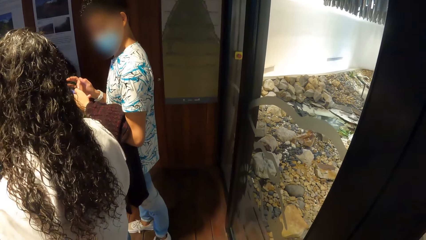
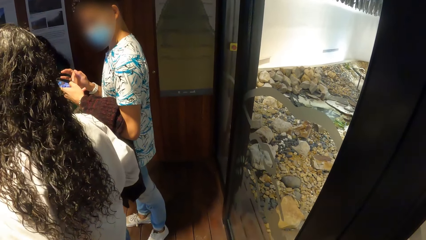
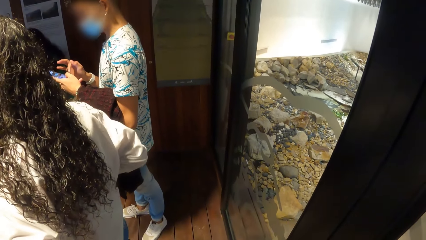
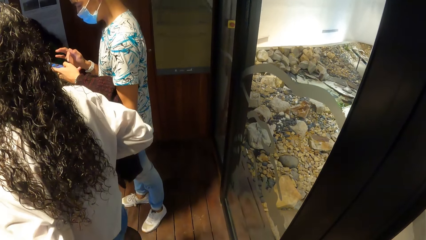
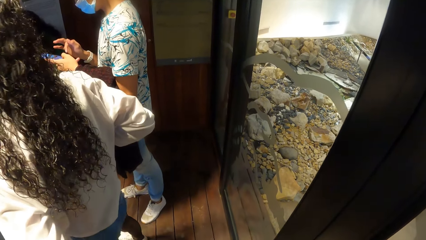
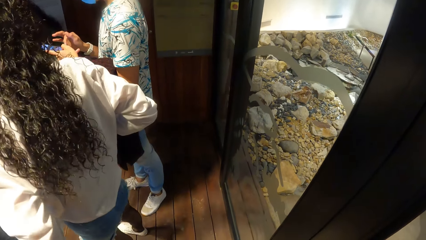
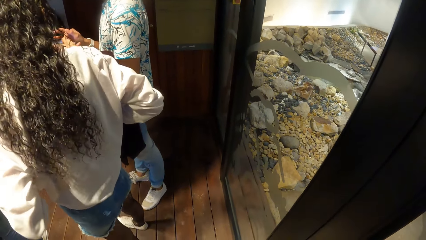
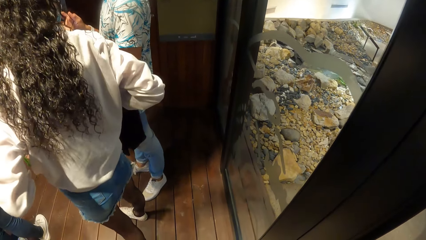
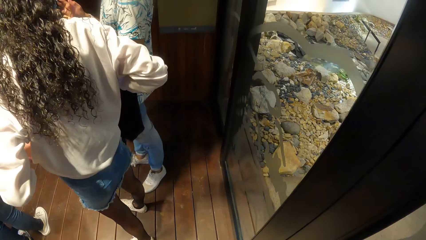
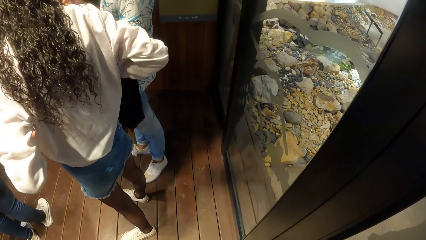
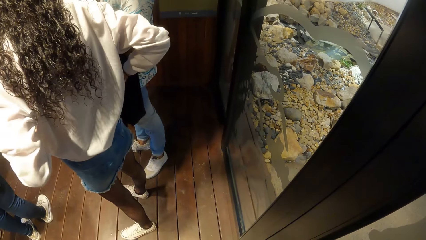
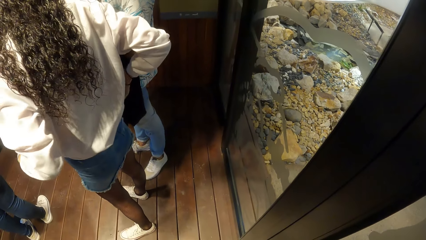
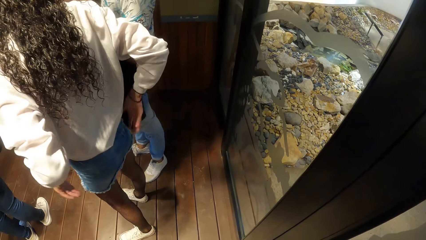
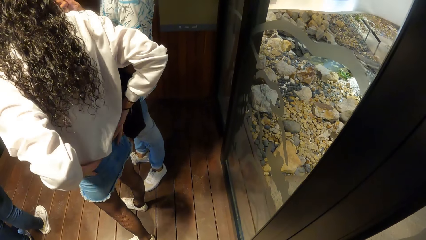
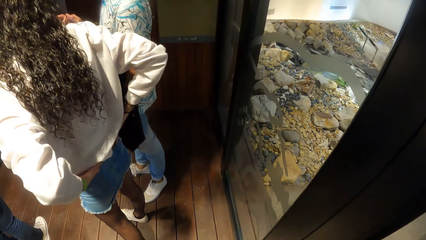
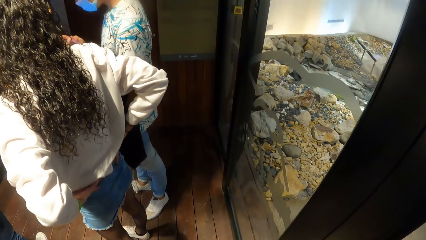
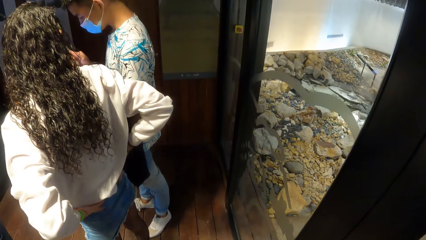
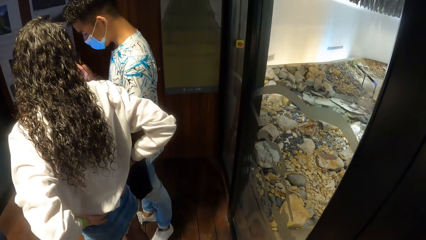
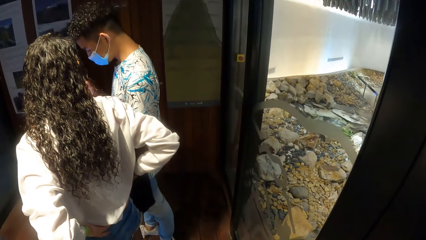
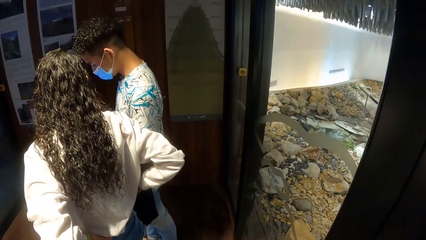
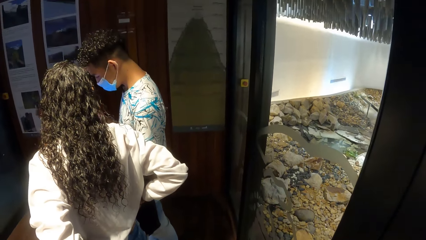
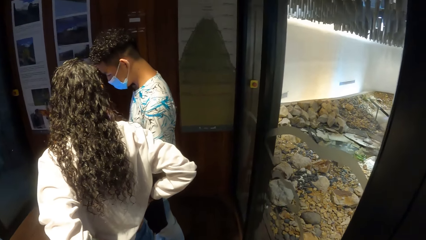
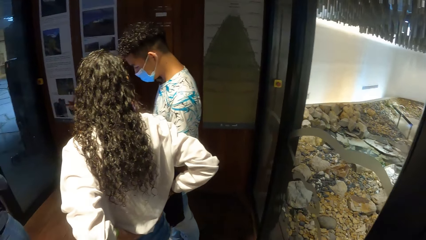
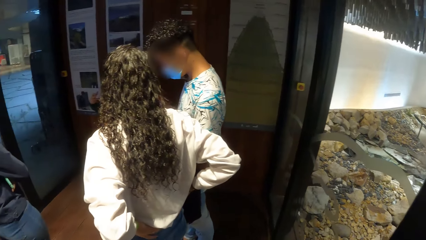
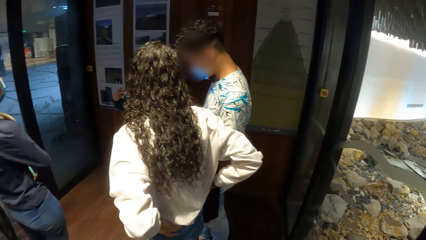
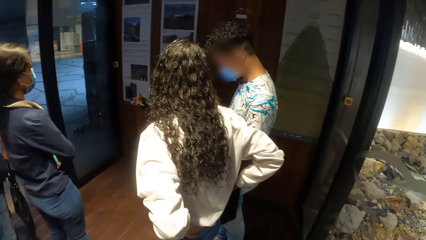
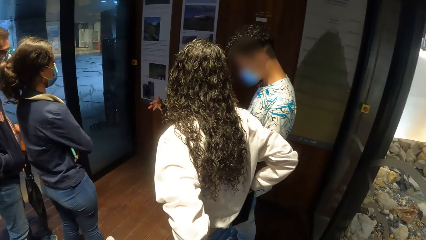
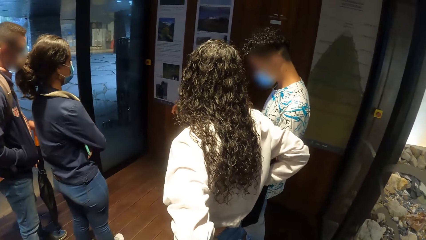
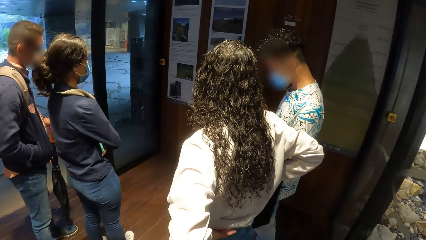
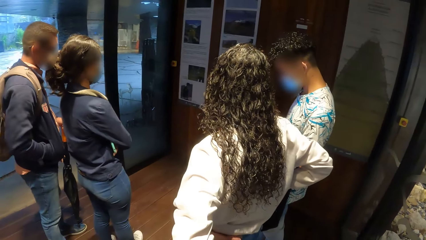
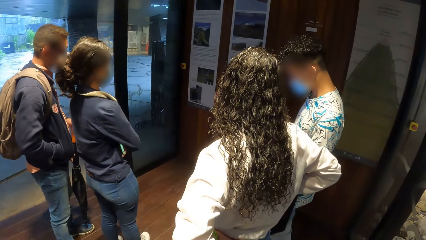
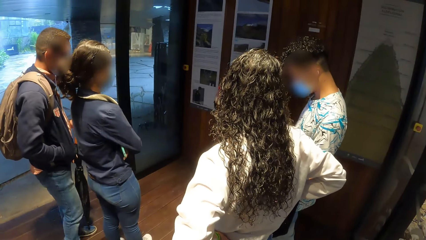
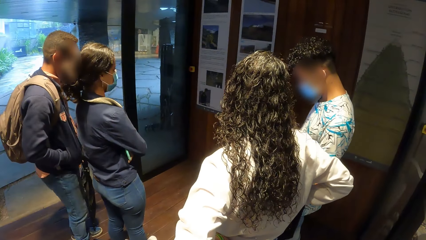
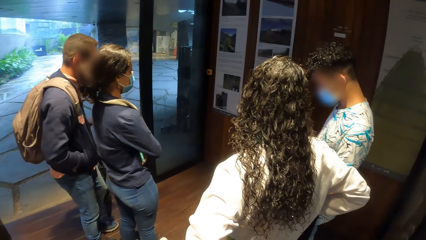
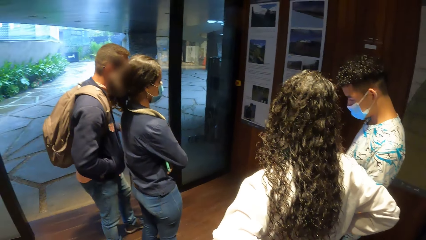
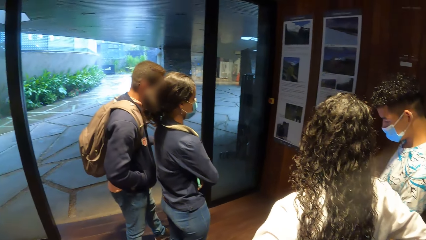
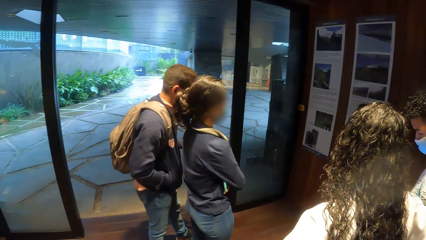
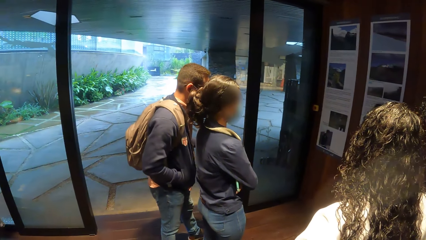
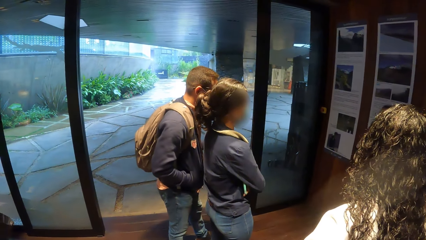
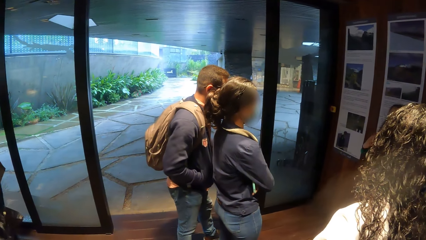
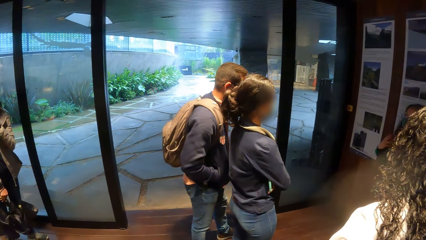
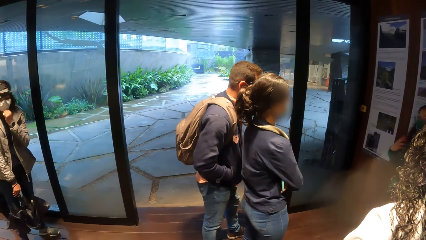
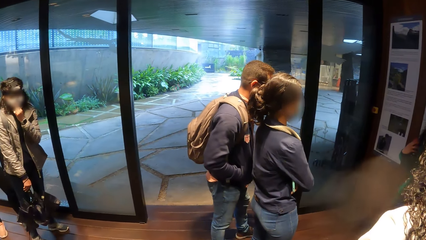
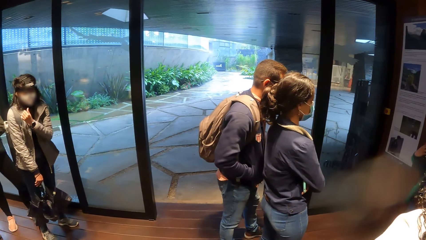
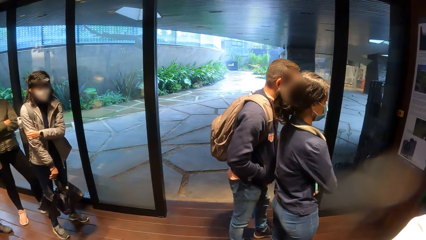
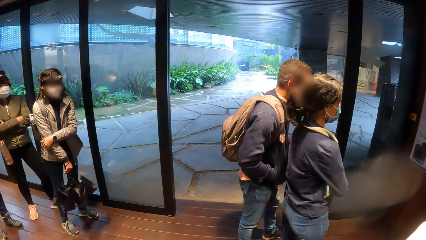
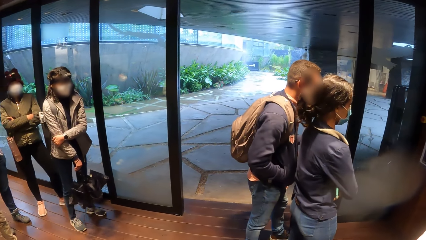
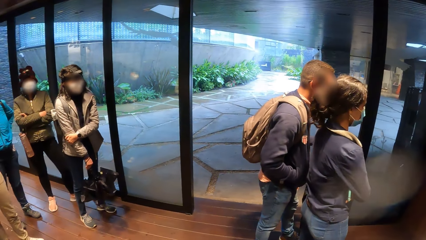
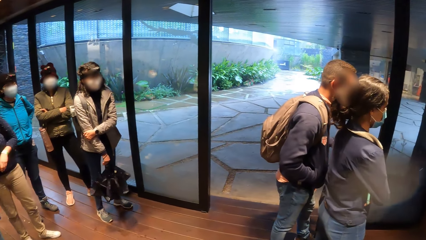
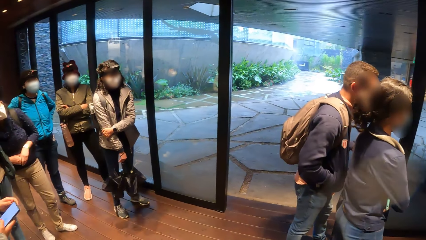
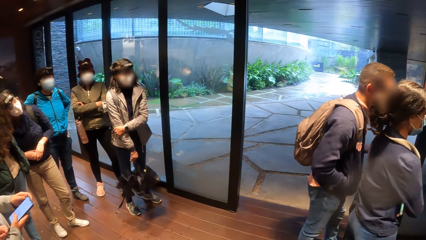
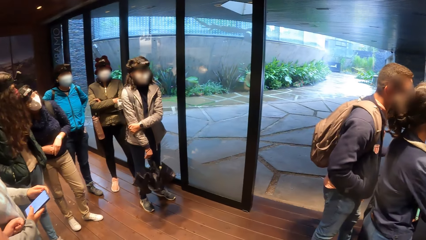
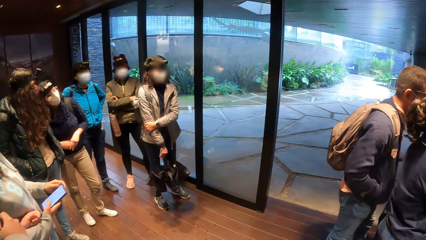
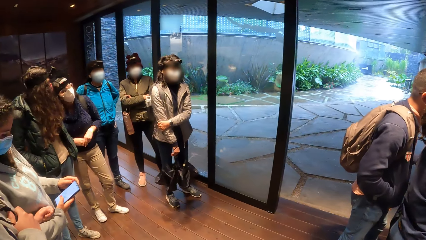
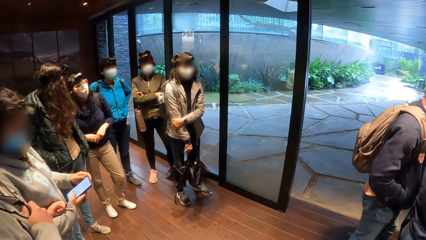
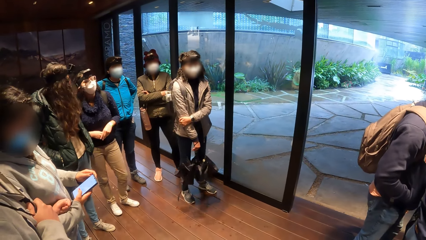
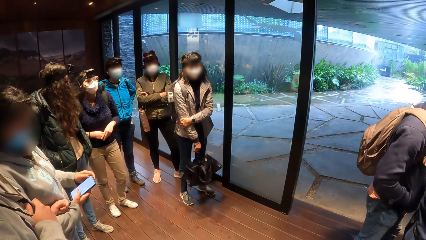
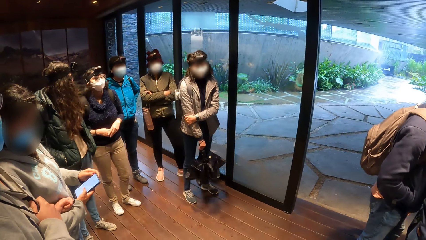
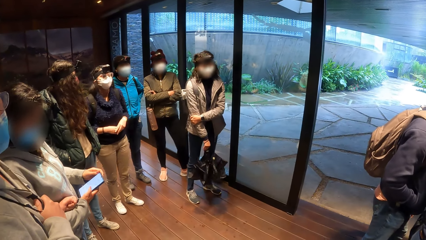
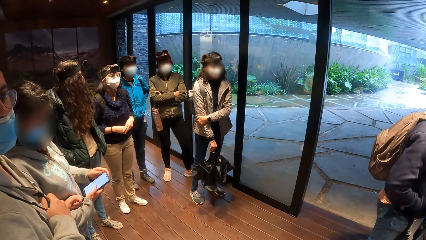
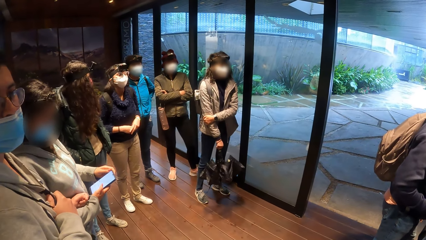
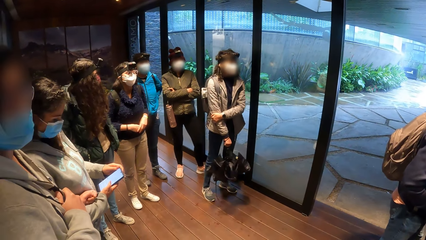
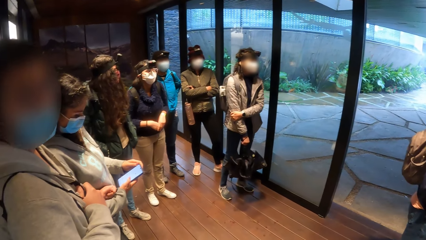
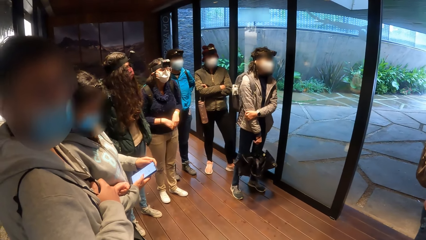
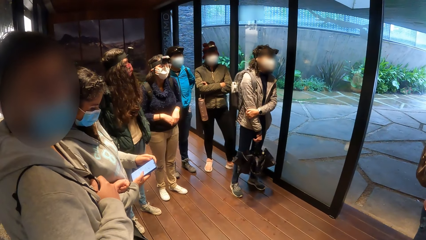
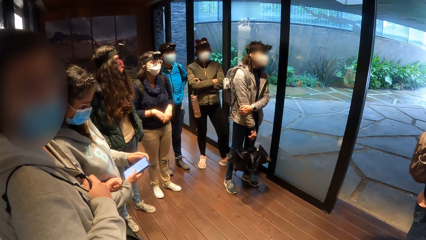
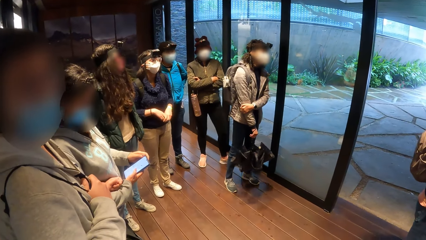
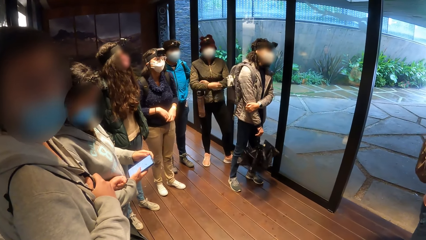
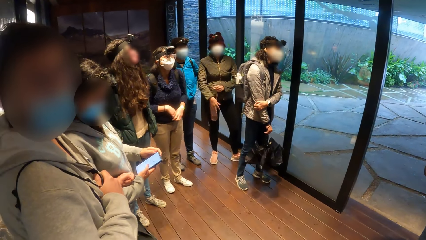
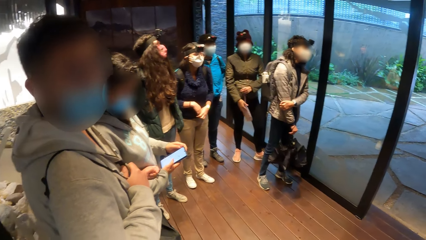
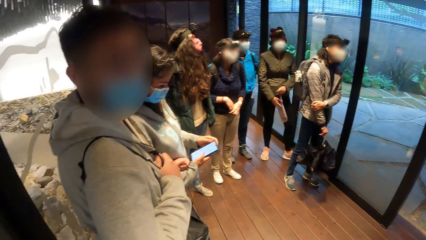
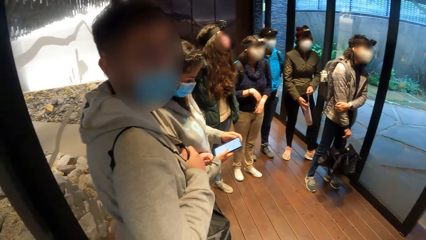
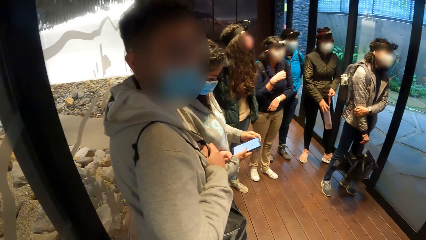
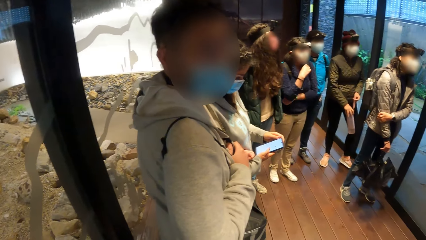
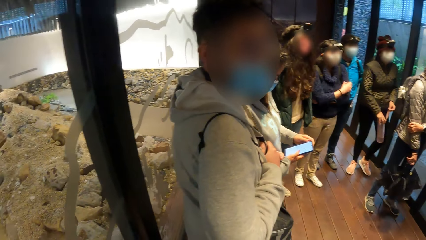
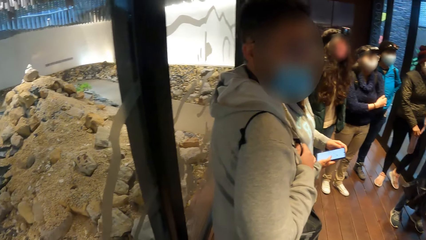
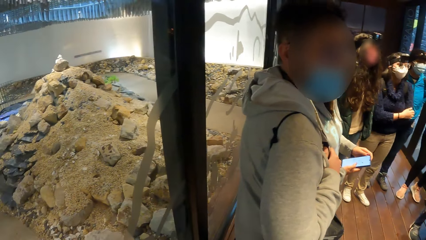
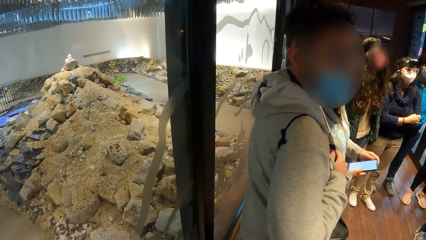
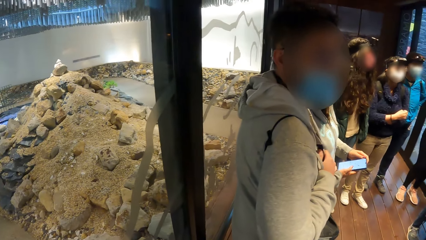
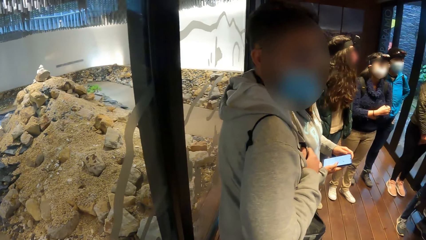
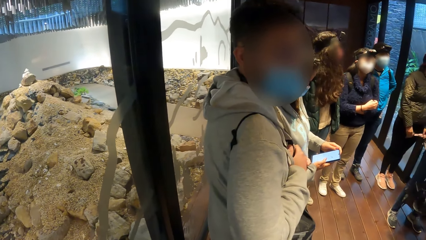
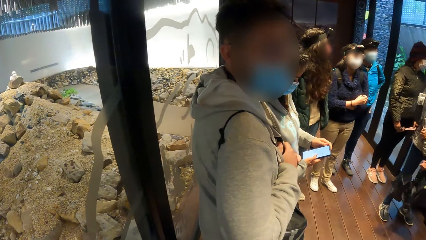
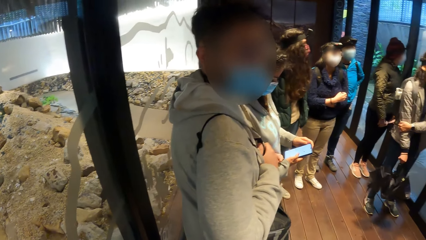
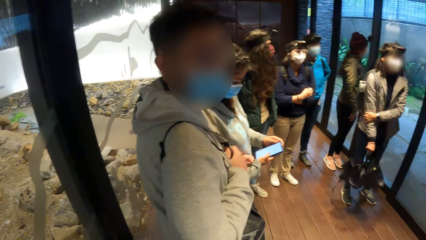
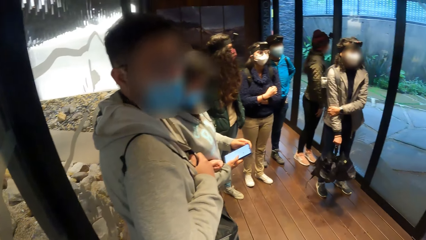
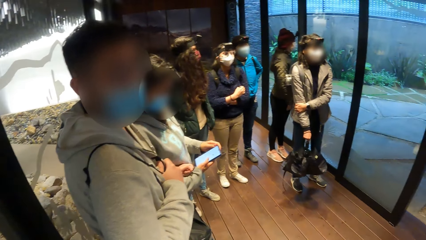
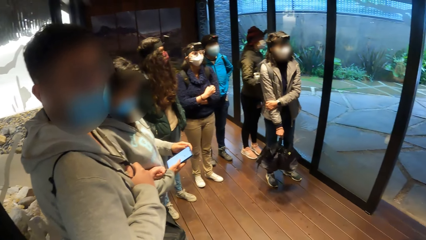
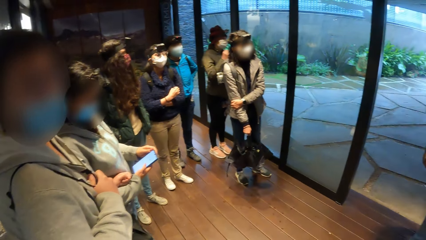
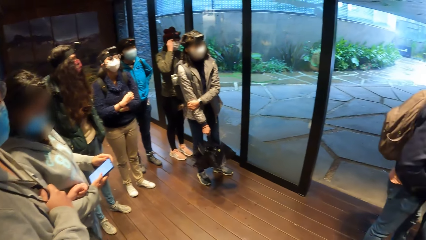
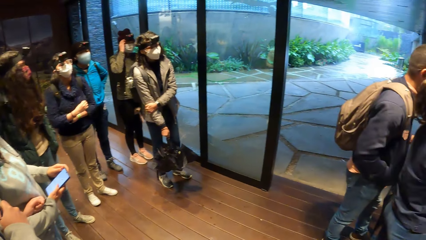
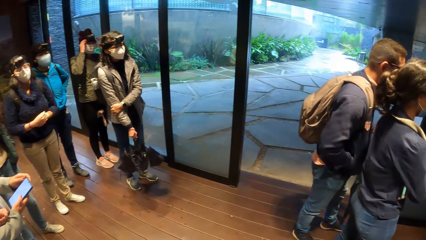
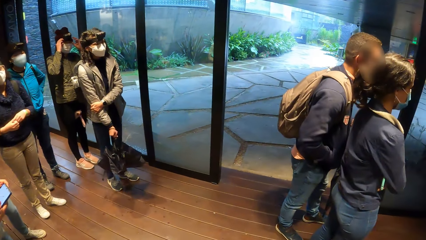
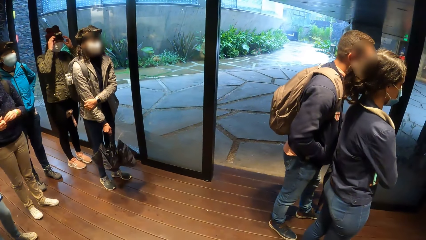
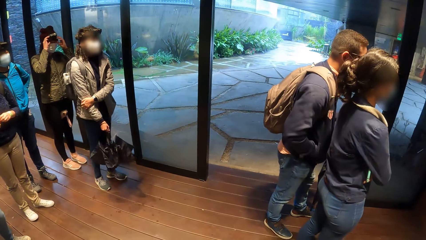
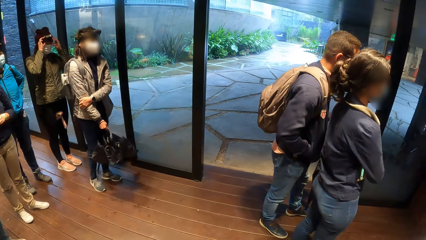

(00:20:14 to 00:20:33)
A man scrolls his phone. The camera wearer looks around. A woman scrolls her phone. The camera wearer looks around.
